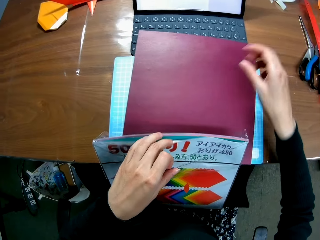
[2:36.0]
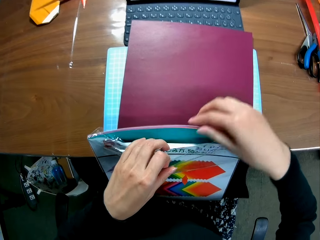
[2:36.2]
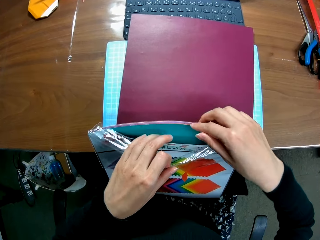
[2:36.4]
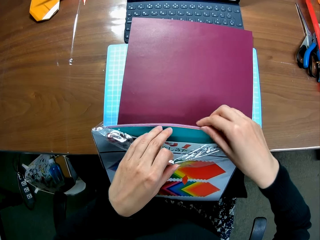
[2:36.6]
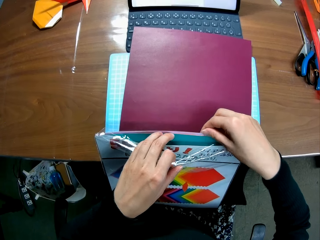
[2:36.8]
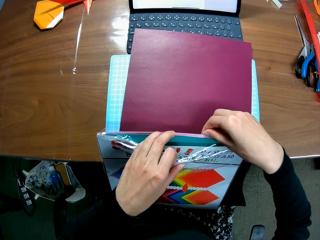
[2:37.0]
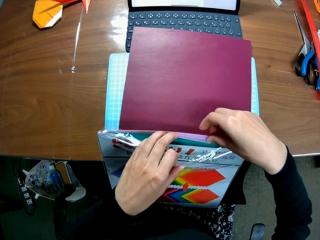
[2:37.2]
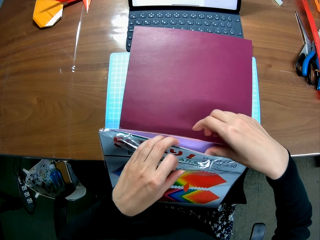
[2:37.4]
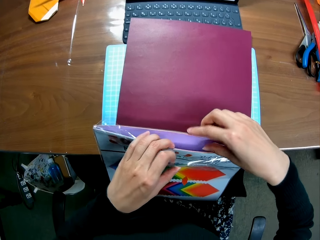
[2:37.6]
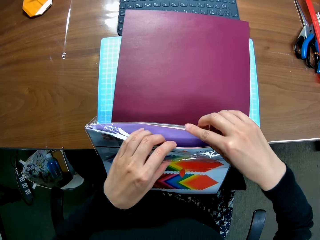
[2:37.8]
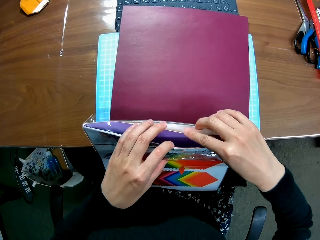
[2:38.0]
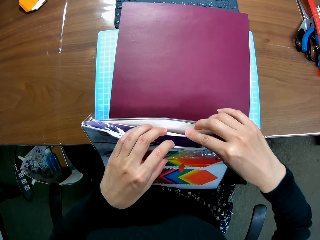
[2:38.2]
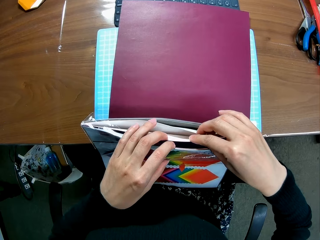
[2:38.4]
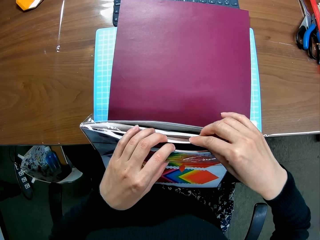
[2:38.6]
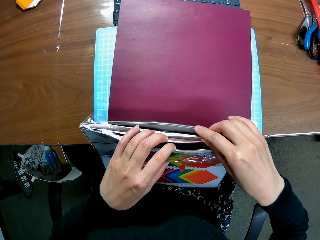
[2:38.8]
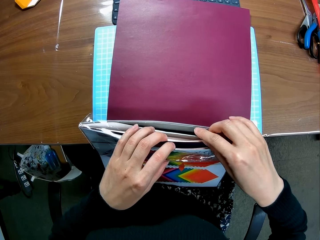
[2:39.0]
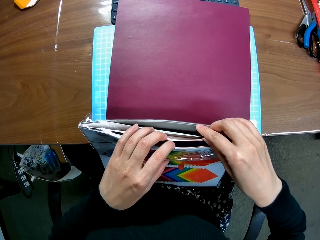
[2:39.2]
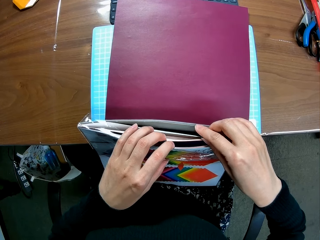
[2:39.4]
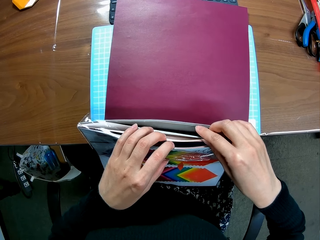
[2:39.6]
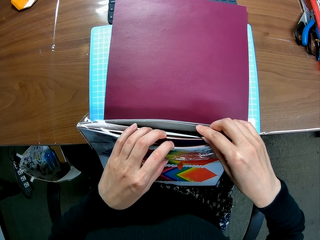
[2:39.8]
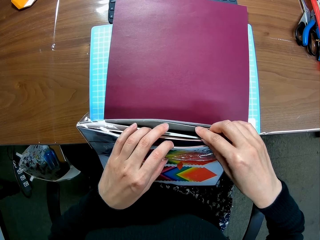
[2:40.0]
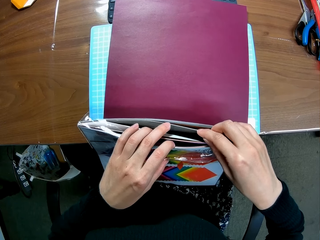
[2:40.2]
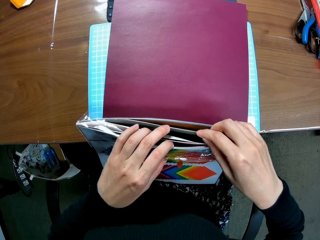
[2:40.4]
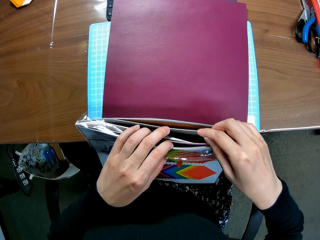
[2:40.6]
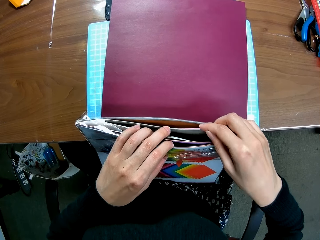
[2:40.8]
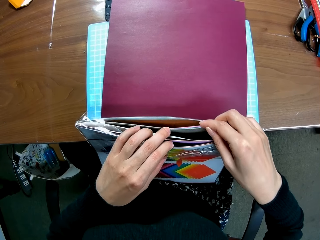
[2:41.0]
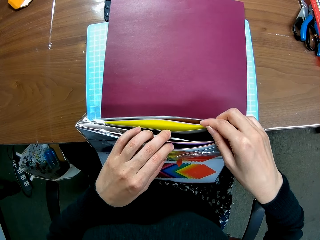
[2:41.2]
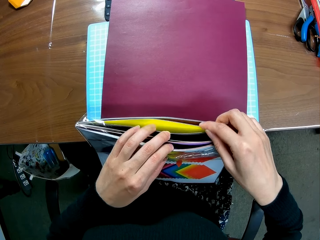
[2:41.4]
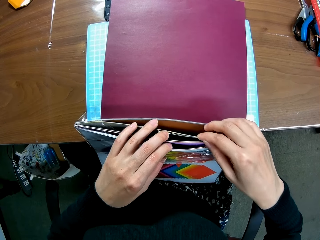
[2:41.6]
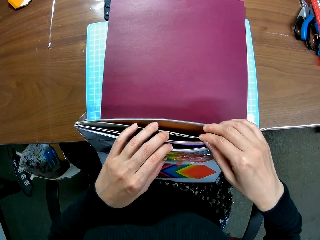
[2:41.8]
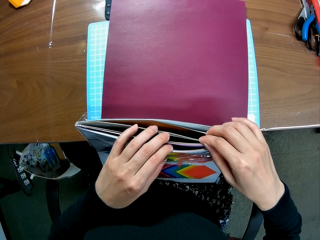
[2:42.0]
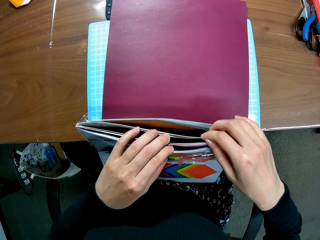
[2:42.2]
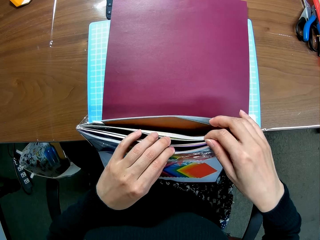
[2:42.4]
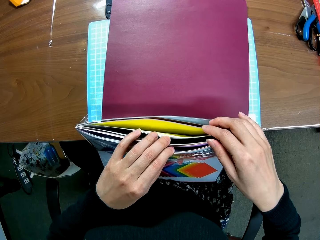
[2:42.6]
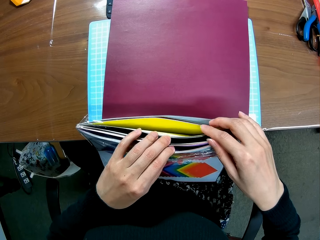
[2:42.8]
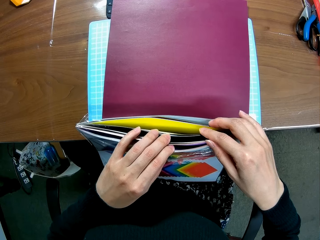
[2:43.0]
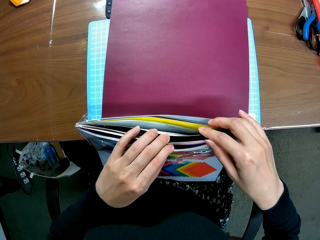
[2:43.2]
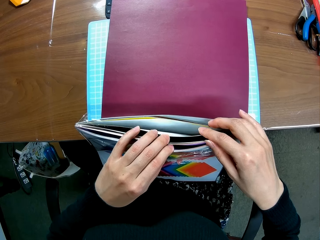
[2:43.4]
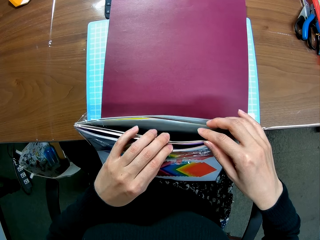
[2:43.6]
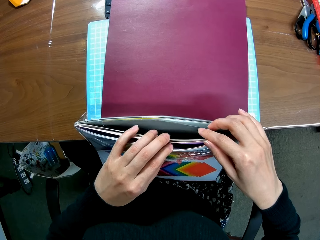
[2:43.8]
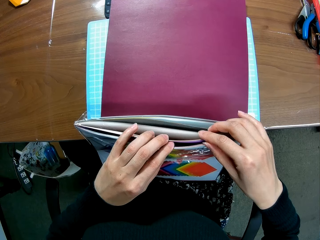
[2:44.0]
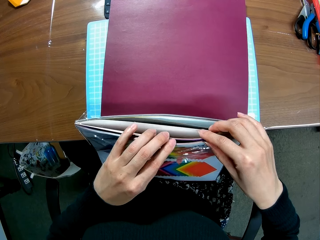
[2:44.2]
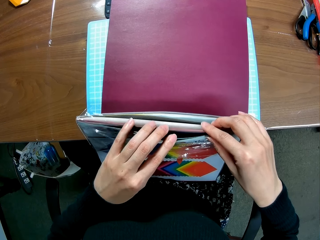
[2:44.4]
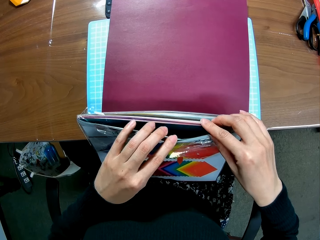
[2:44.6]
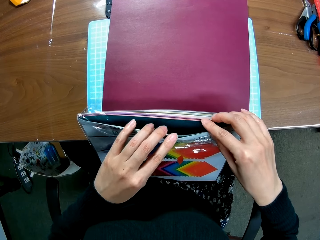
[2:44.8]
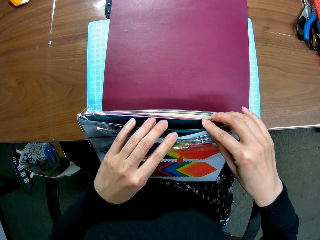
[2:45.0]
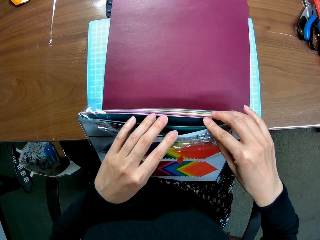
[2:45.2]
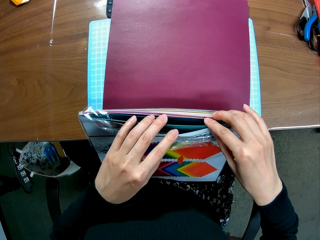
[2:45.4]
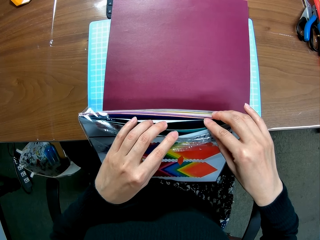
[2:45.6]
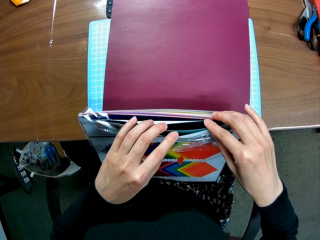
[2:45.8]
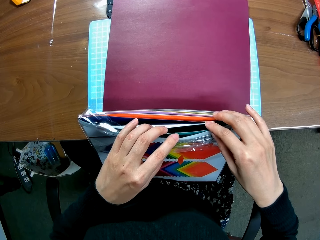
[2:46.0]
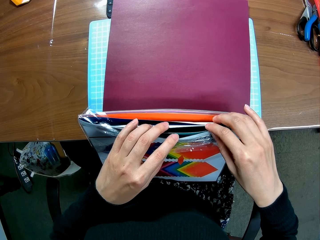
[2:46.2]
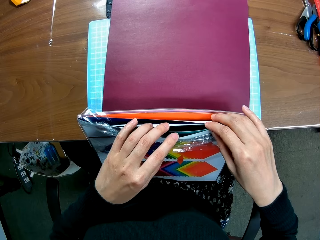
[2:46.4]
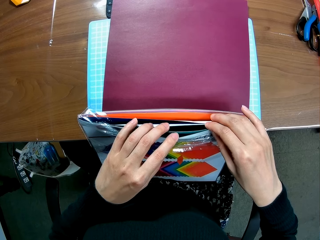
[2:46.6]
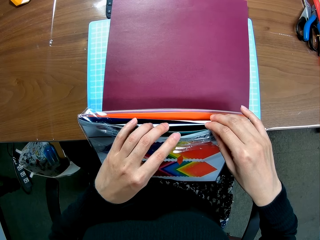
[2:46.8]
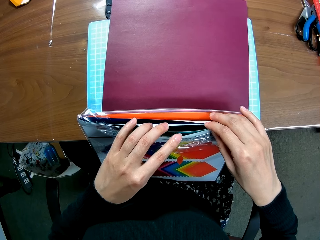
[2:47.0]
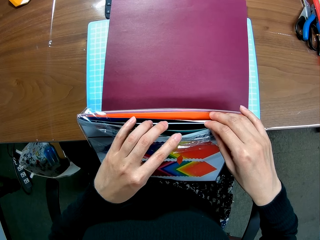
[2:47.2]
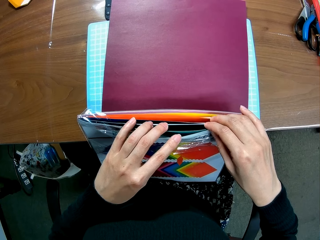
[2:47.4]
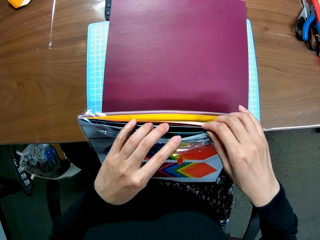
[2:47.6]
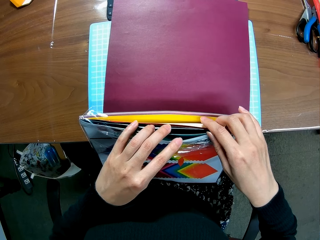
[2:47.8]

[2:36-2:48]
The camera wearer flips the papers. They drop the paper on the table. They search the folder.

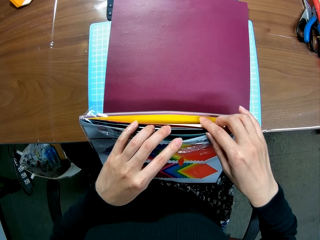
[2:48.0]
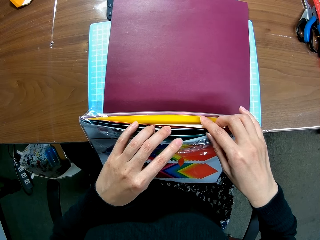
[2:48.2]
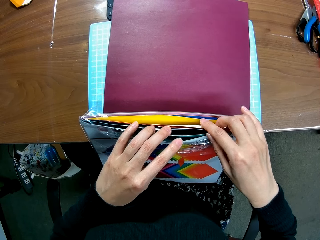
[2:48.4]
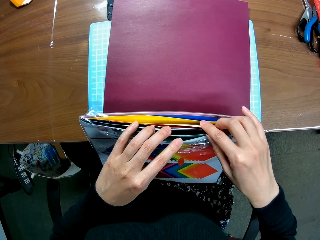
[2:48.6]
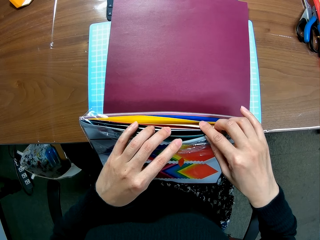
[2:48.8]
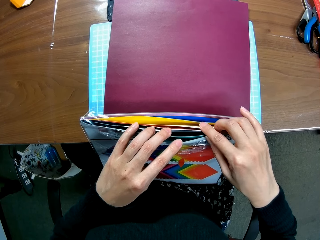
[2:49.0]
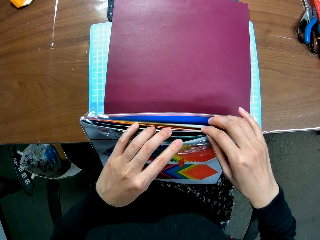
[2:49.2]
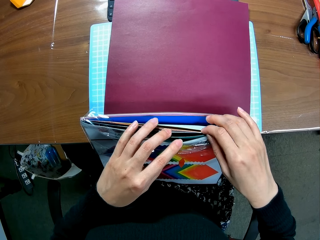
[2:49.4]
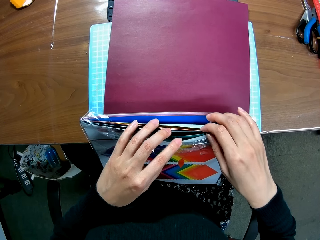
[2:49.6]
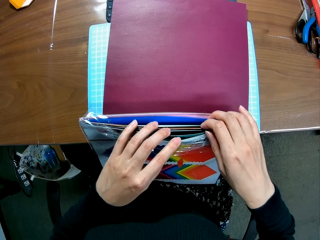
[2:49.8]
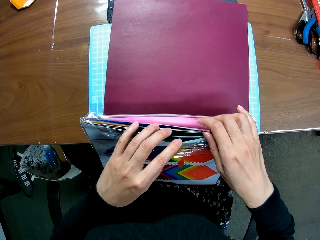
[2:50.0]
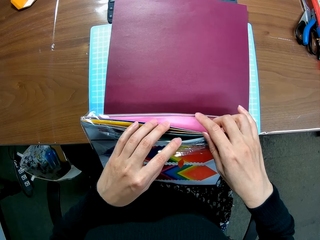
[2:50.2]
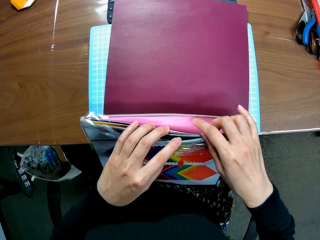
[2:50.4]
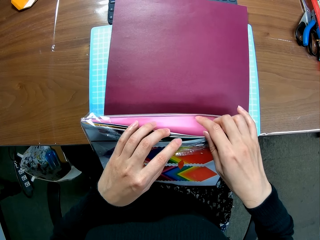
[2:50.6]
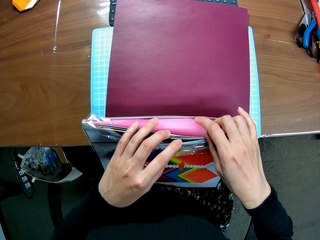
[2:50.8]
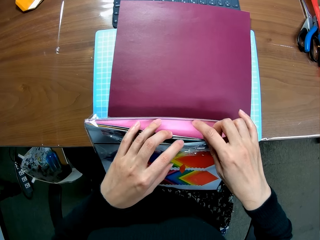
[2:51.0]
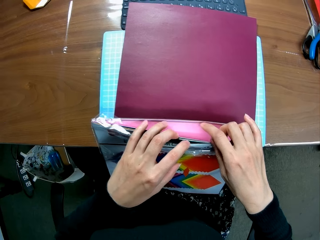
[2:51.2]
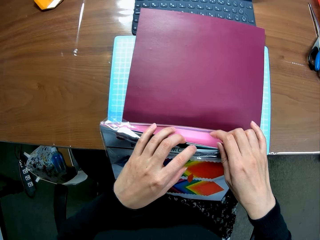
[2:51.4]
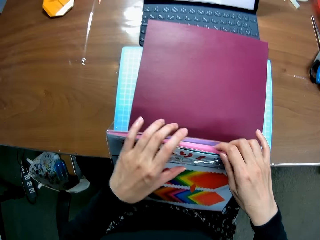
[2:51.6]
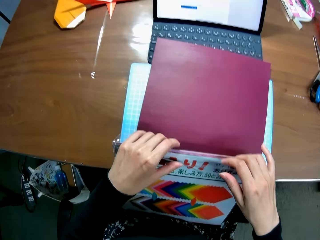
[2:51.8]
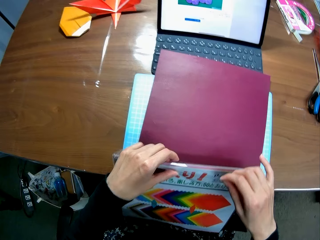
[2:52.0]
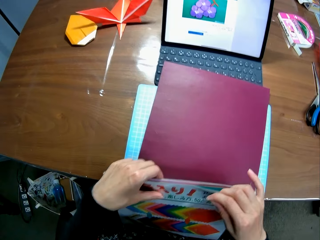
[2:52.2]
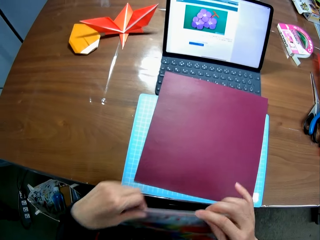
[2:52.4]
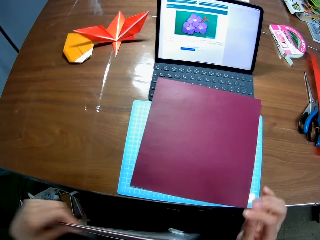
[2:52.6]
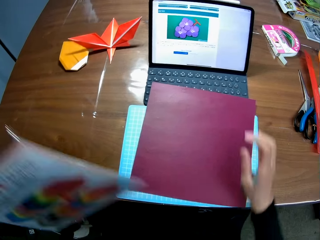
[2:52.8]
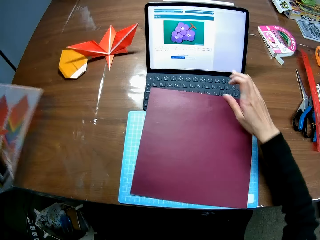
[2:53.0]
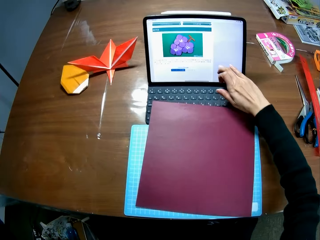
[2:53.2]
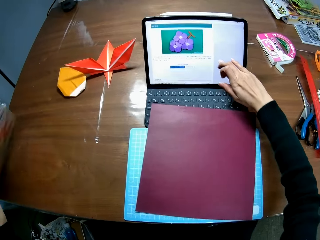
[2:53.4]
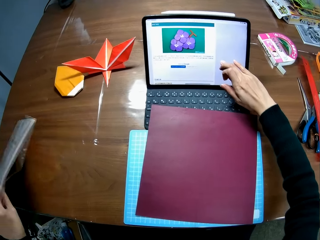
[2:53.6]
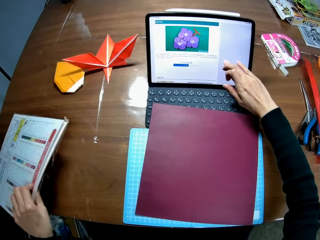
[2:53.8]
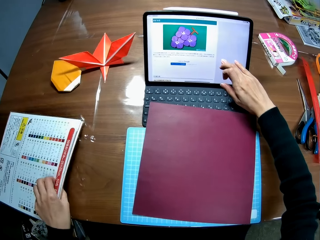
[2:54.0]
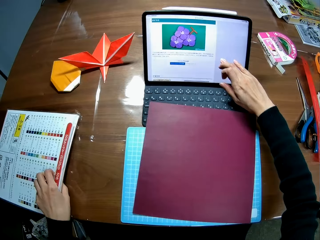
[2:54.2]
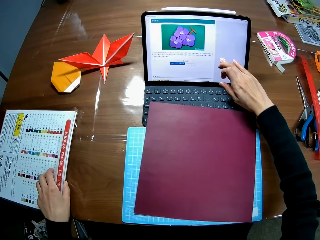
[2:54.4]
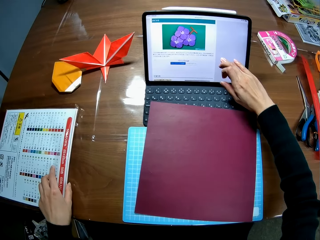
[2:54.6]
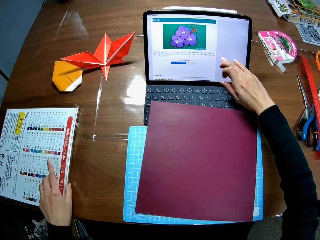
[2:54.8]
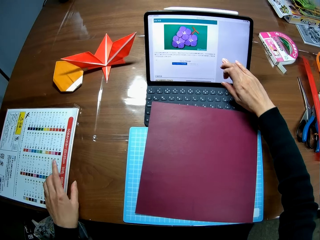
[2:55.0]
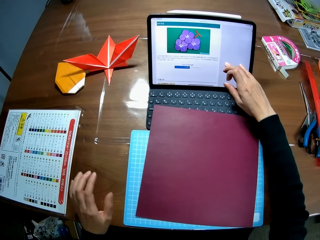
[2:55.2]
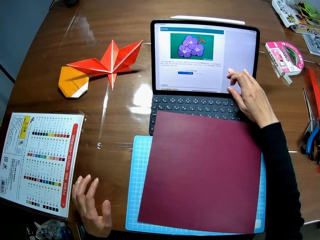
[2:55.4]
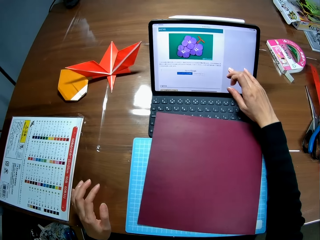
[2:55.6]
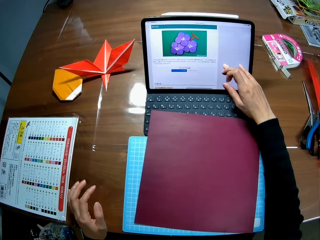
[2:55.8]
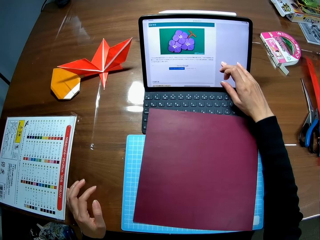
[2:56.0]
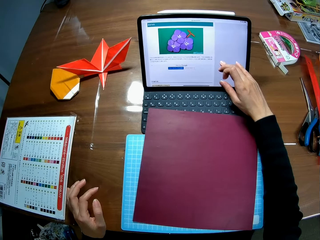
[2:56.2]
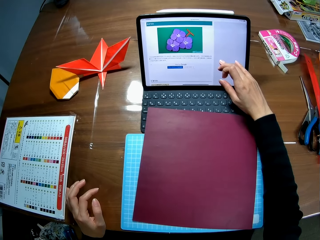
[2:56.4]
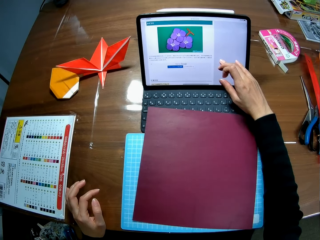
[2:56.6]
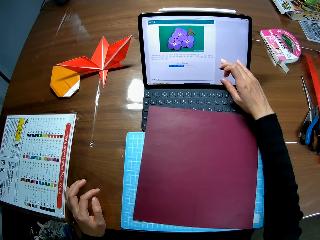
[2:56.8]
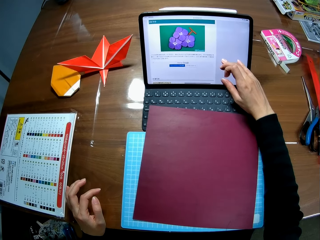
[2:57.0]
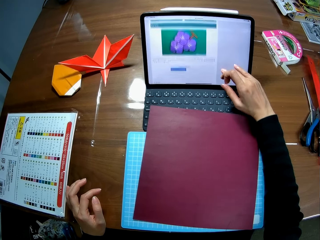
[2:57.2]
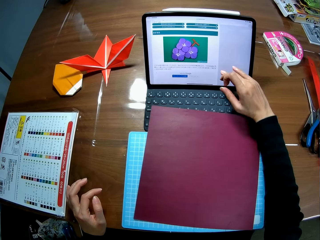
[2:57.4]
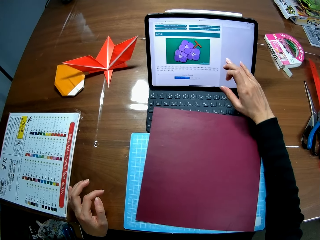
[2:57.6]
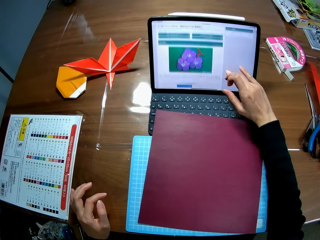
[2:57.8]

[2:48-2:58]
The camera wearer puts away the file. They touch the screen. They scroll the laptop. They drop the folder on the table. They touch the screen.
